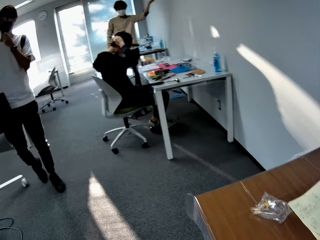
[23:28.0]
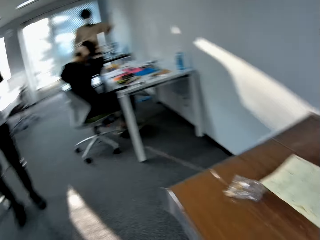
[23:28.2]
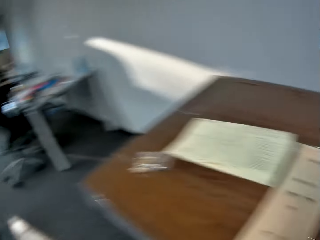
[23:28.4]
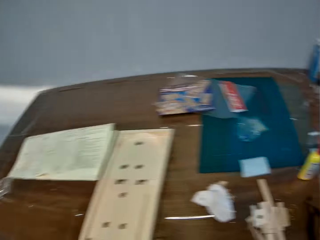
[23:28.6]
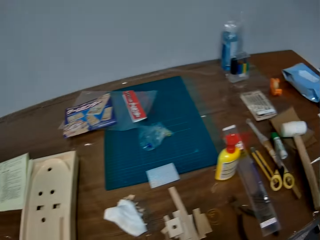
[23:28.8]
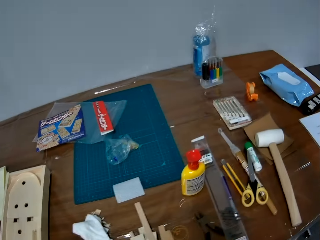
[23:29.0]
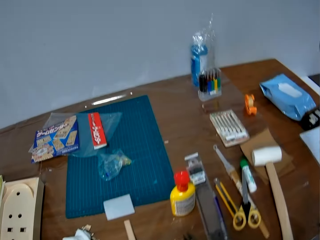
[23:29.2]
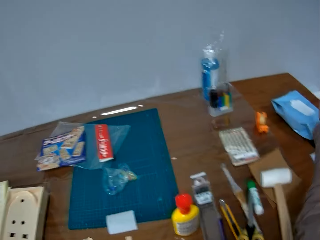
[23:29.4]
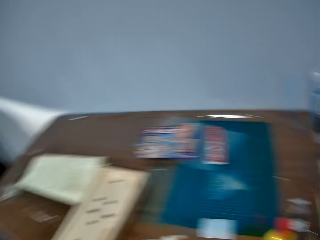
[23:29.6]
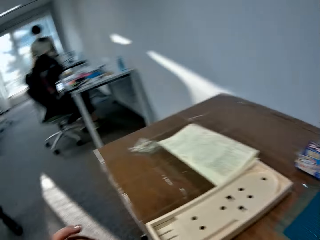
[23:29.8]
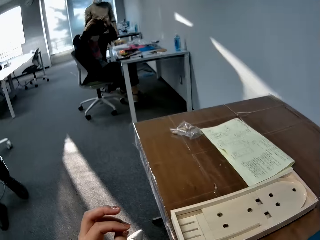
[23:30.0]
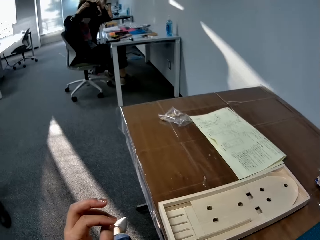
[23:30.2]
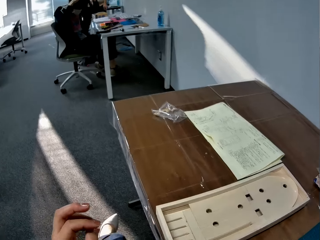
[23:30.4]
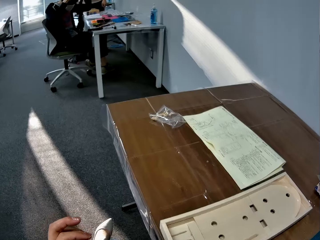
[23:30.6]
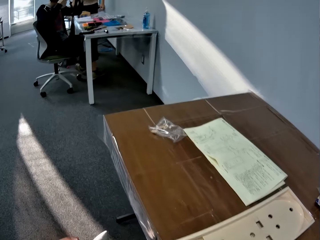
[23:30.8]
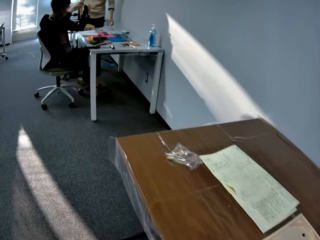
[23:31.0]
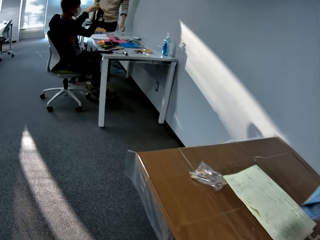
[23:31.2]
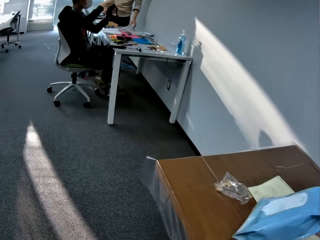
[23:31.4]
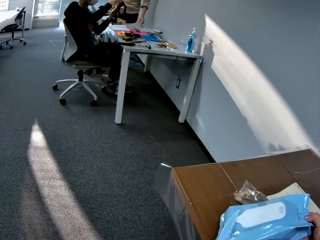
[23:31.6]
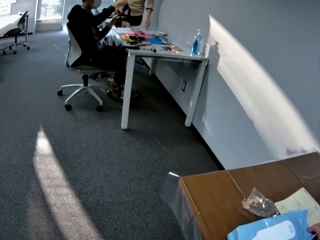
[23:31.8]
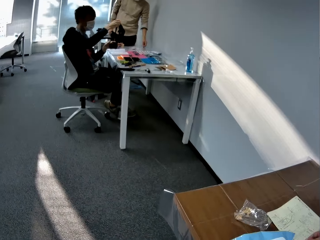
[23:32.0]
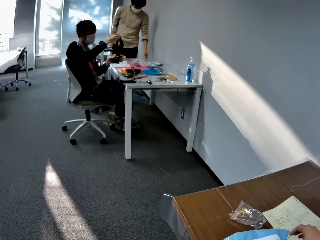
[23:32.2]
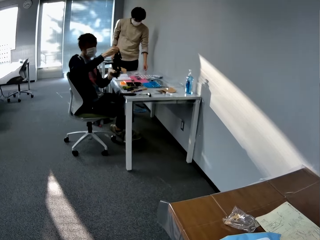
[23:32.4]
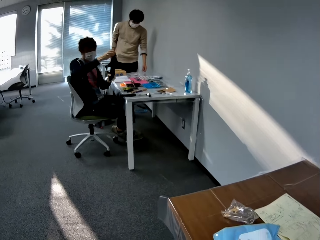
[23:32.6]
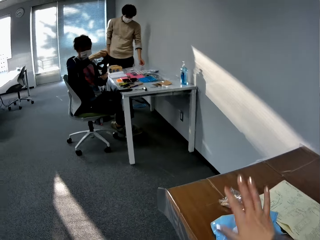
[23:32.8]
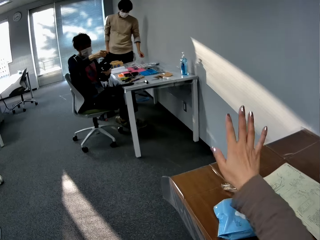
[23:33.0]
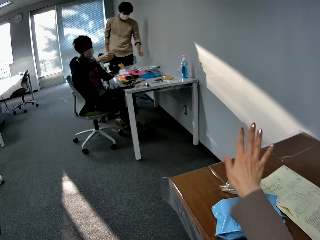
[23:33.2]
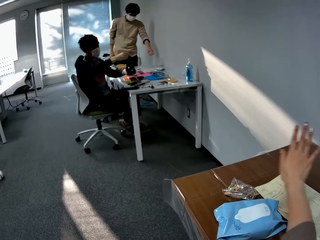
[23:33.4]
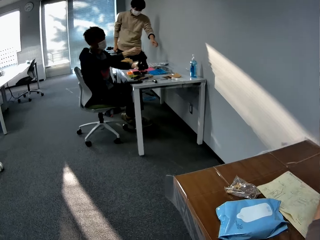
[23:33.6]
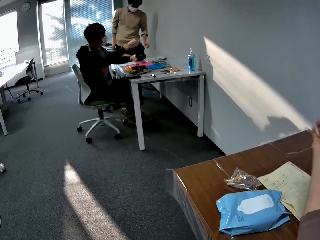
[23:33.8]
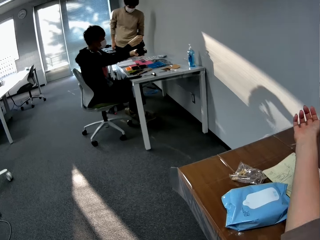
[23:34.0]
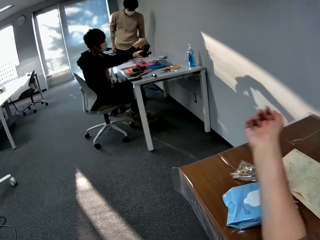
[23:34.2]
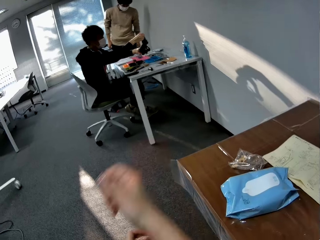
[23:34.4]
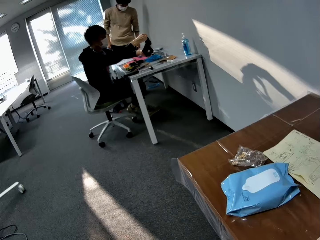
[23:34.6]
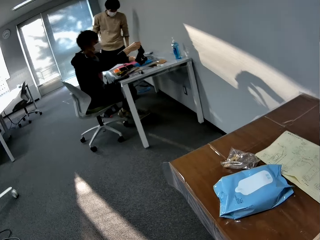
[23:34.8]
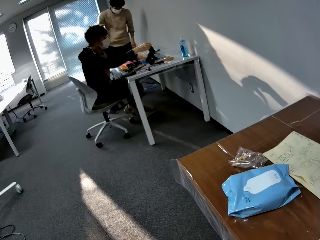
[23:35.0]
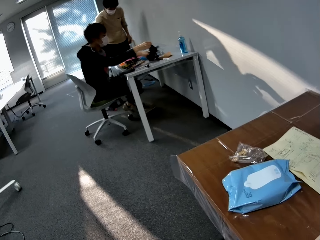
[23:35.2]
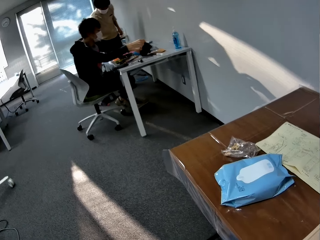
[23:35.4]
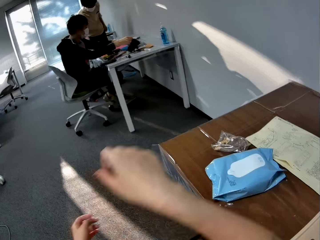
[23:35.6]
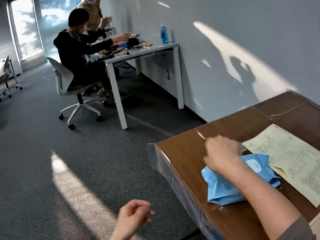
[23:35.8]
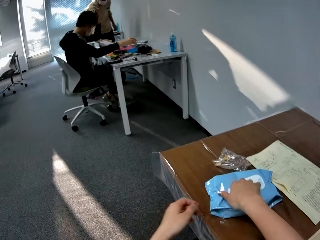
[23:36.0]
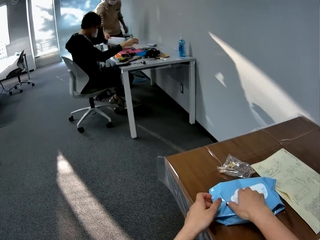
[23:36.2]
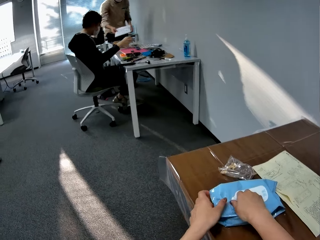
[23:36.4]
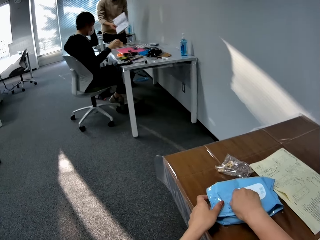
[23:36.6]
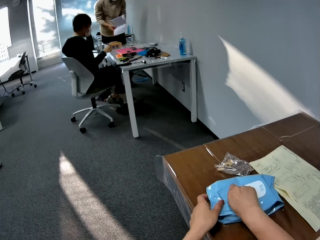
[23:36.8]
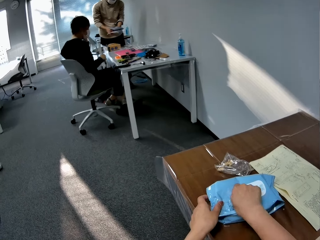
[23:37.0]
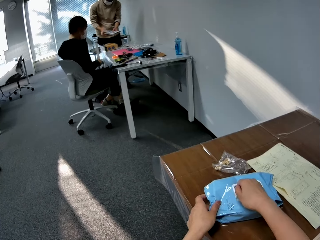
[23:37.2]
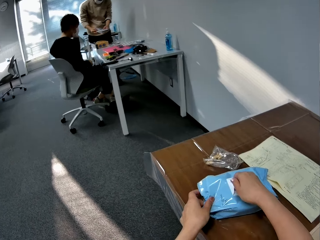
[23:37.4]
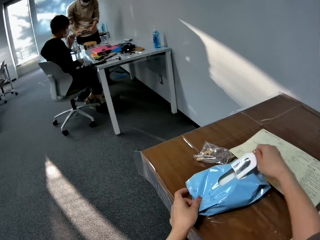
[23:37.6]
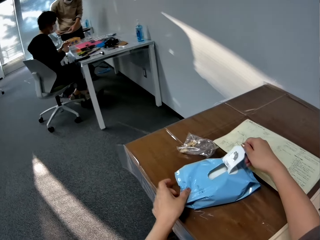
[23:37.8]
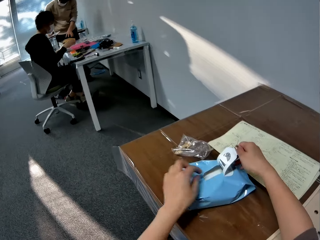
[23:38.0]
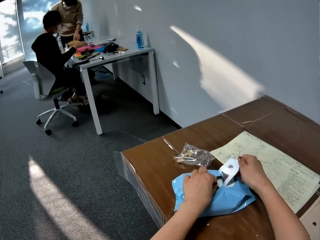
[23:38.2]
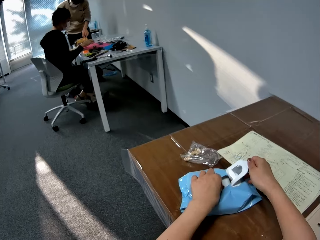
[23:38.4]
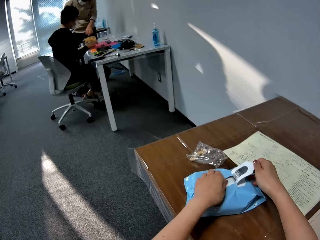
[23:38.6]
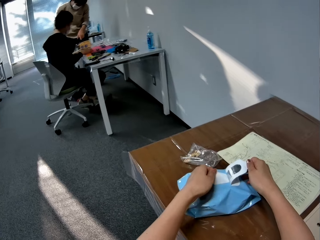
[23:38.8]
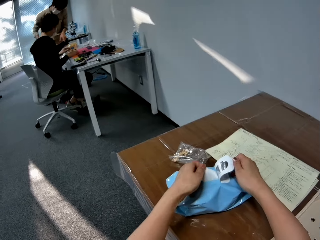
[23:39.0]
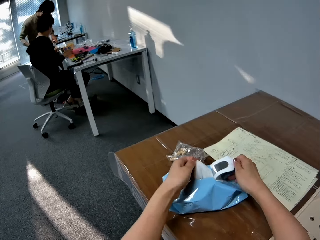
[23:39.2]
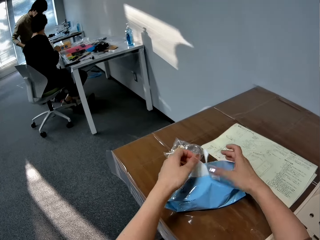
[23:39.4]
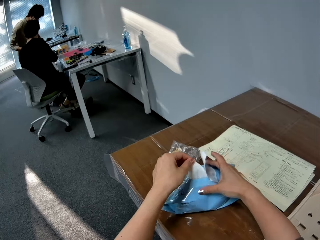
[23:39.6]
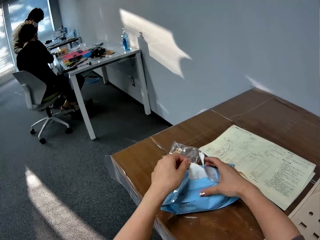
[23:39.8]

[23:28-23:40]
The camera wearer turns around. She looks at the table. She turns around. A man walks around. Another man removes something from the face. A third man walks close to the second man. The camera wearer places a pack of face wipes on the table with her right hand. She moves her hand over the table. The third man uses gestures. The second man moves something over the table. The camera wearer pulls the sweater sleeves. She looks around. The third man picks a book on the table. The second man puts something on the table. The camera wearer opens the pack of face wipes with both hands. The second man touches his head and leans back on the chair. The third man closes the book. The third man uses gestures. The second man moves hands on the table. The third man walks closer to the second man. The camera wearer takes out one of the face wipes from the pack of face wipes with her left hand.

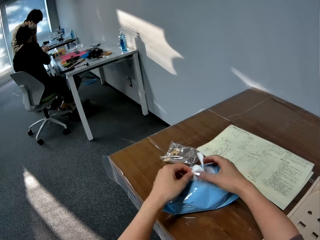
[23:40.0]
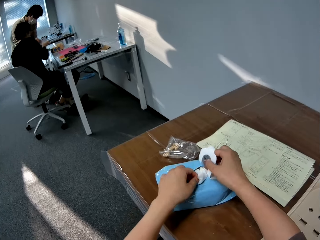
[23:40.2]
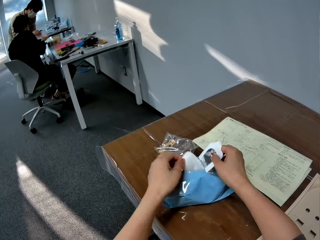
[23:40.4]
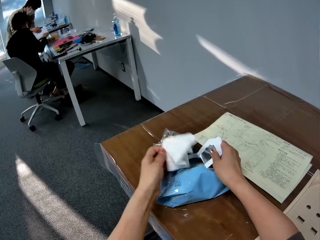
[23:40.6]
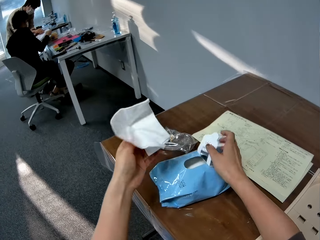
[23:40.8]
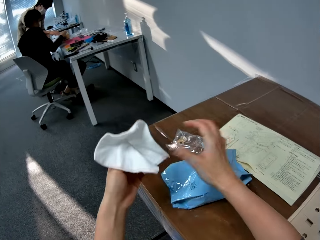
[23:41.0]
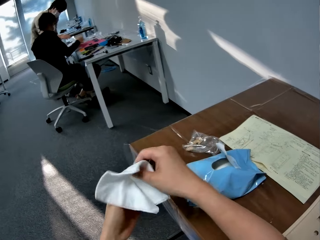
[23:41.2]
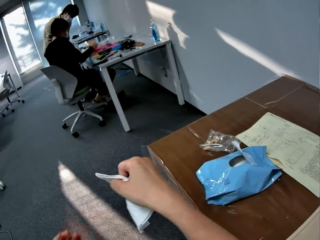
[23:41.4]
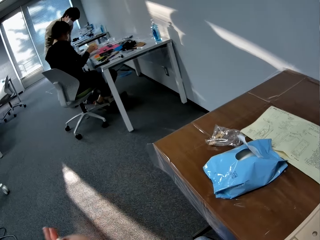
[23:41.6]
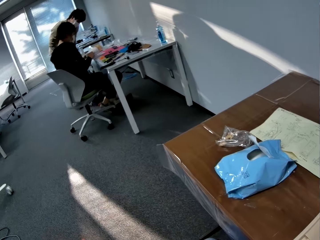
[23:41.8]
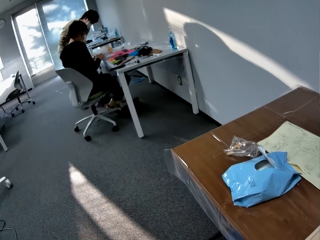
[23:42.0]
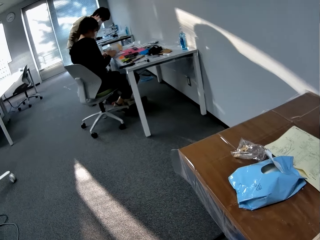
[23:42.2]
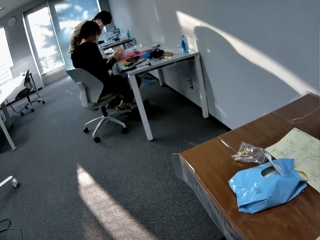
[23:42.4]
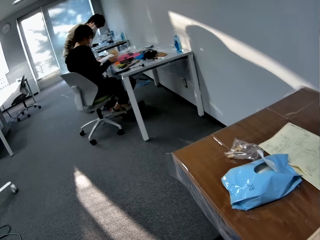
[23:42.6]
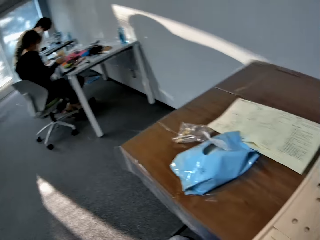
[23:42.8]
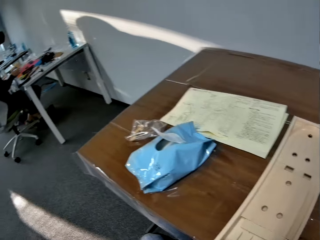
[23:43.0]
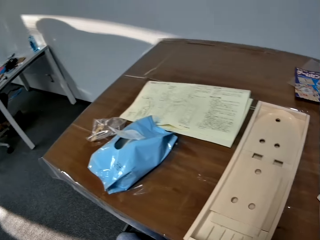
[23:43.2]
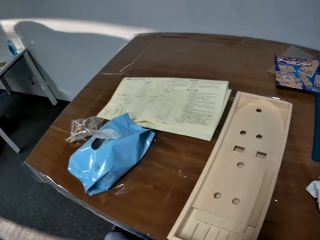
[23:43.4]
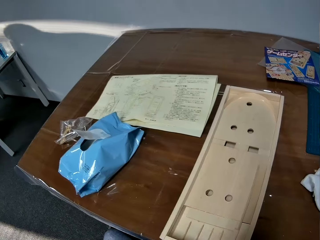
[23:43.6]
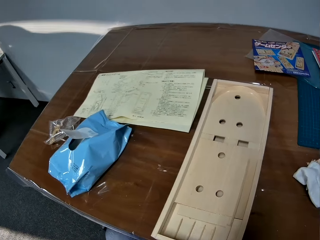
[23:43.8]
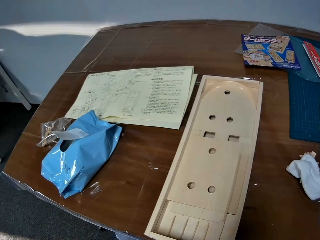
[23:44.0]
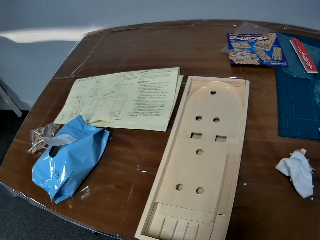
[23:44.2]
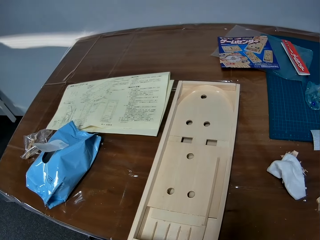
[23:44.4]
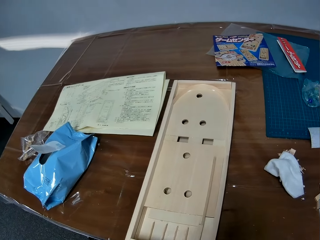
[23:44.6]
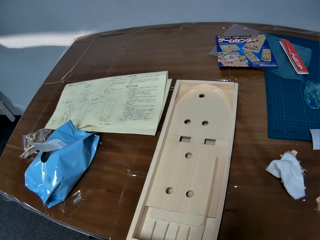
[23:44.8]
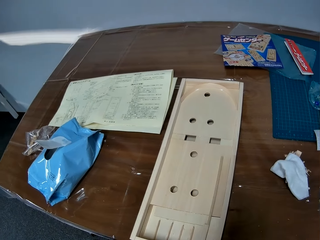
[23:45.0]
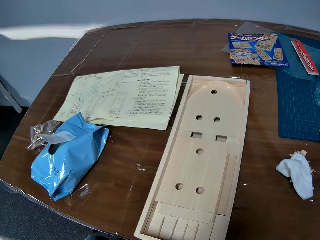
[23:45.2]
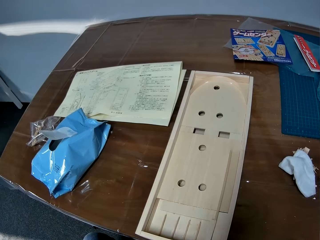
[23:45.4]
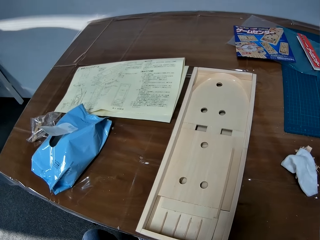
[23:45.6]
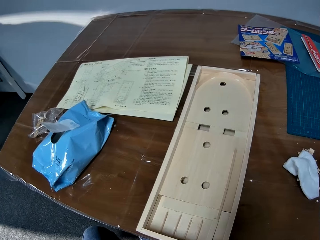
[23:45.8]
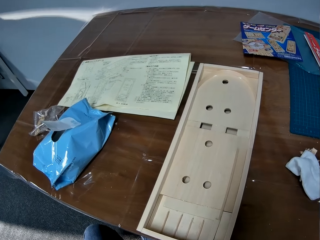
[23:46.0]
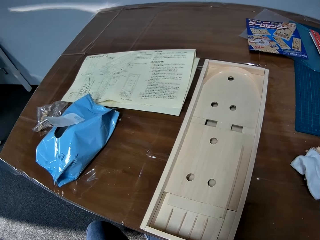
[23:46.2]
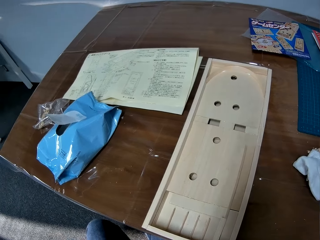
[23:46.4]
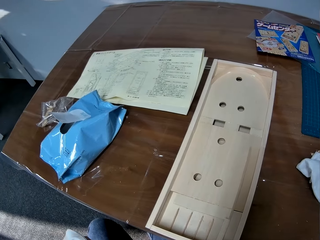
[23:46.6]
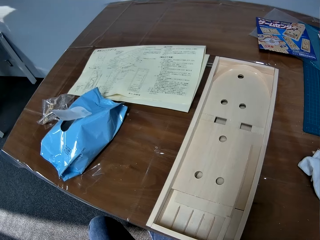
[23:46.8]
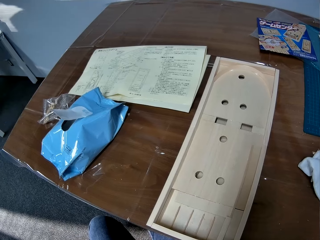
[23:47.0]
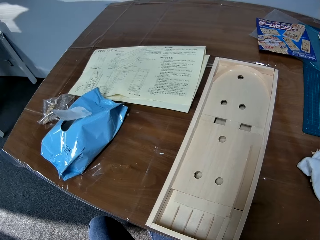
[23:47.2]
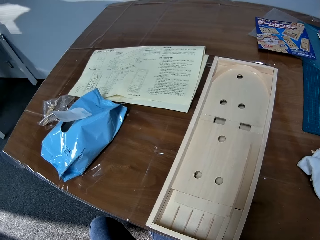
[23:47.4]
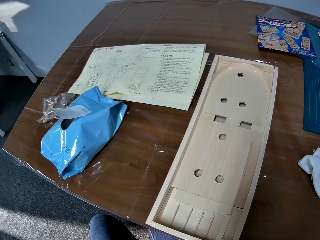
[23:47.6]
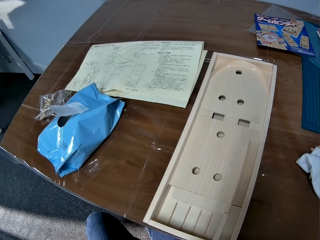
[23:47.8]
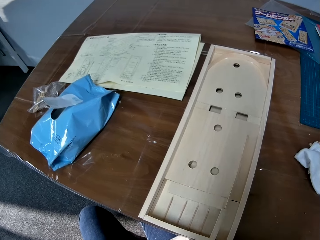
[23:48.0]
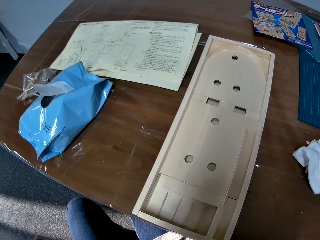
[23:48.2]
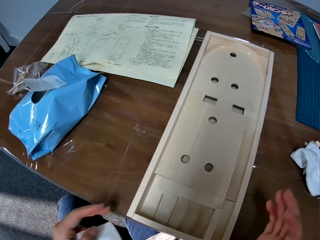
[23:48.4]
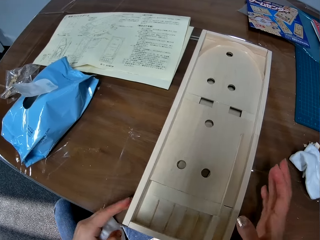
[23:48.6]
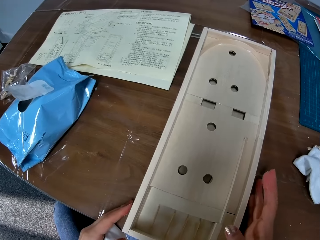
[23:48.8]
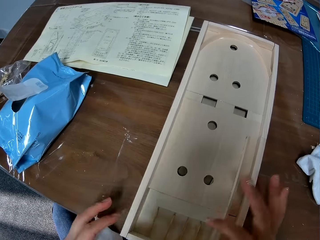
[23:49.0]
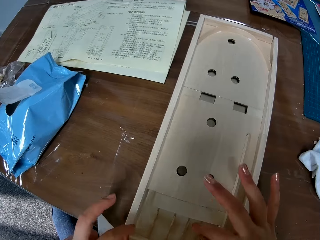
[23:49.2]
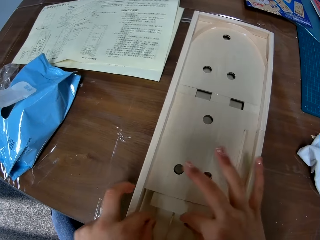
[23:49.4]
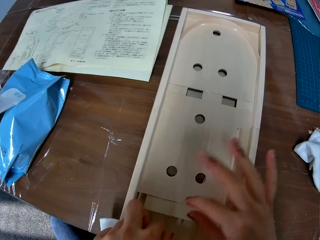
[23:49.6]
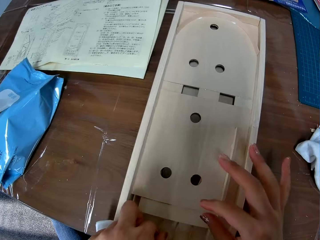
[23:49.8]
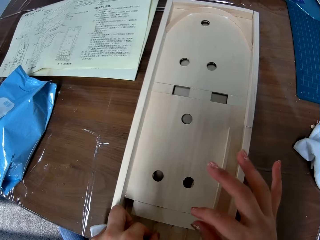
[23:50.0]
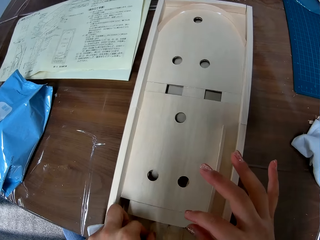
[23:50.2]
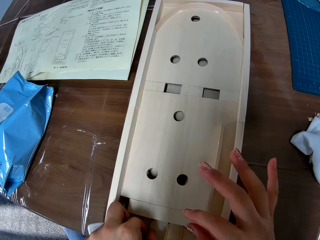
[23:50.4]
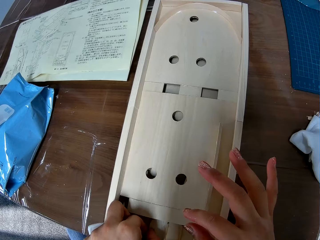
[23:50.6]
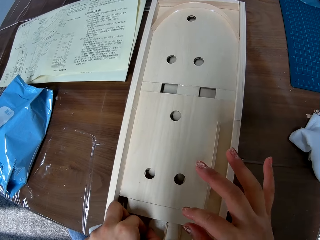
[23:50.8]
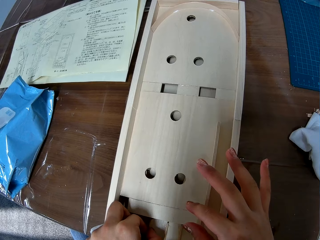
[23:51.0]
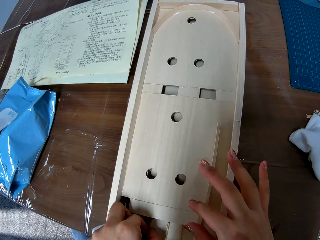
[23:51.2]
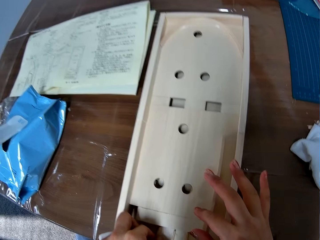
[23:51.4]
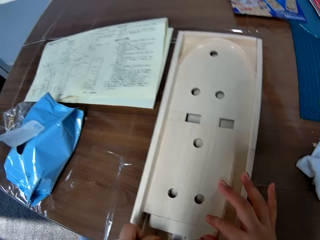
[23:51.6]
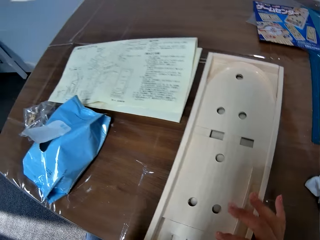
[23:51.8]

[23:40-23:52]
A man looks at a book. Another man looks at the book. The second man moves the book close to the first man. The first man pulls the book close to him. The camera wearer passes the face wipe in her left hand to her right hand. The first man puts the book on the table. The camera wearer holds the wipe and cleans her hands with the wipe. The second man looks at the book. The first man holds the book and opens the book pages. The camera wearer turns around. She looks at the table. She holds the wooden Pinball Machine. She touches an object on the table with both hands. She fixes a piece of wood in the wooden Pinball Machine.
